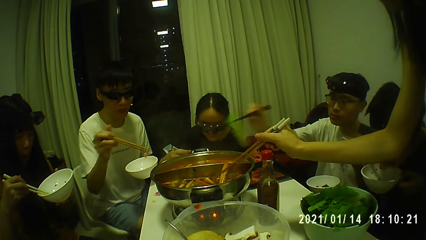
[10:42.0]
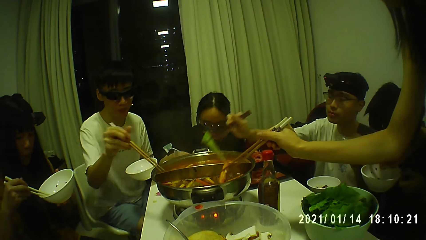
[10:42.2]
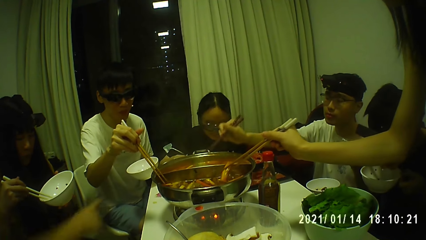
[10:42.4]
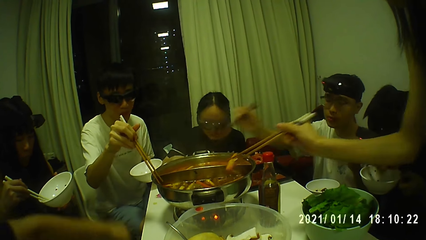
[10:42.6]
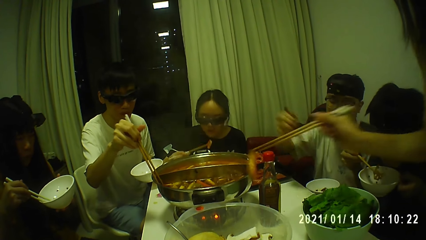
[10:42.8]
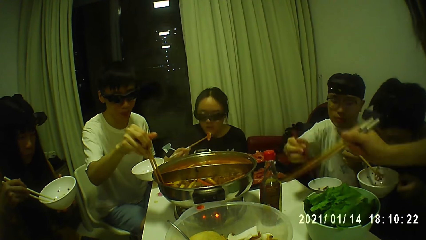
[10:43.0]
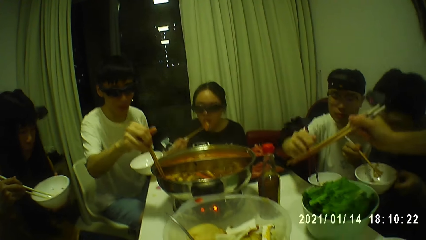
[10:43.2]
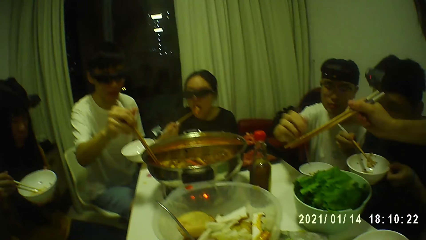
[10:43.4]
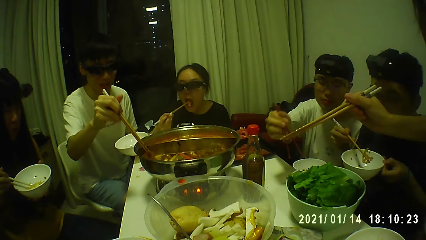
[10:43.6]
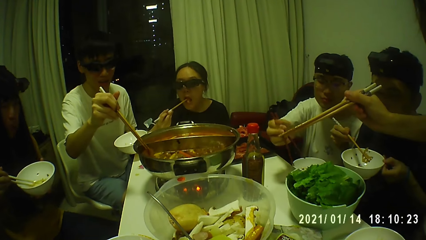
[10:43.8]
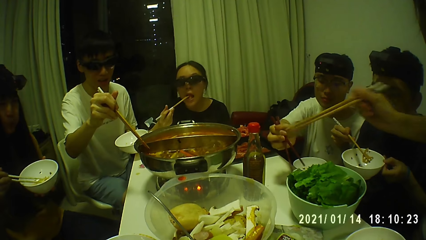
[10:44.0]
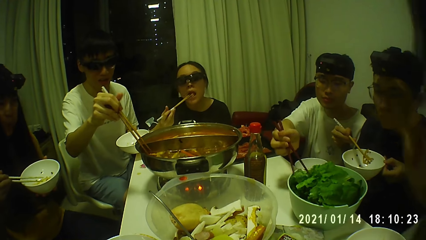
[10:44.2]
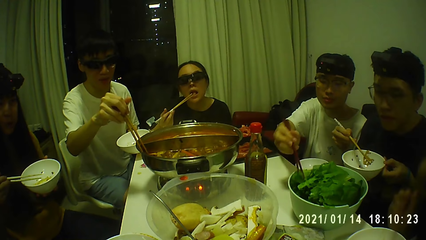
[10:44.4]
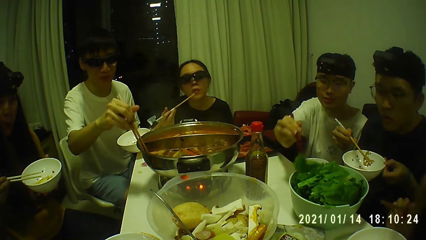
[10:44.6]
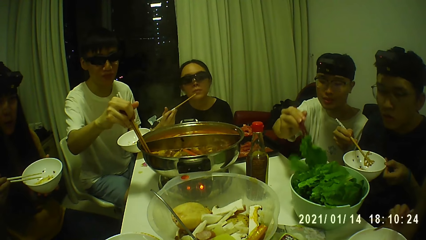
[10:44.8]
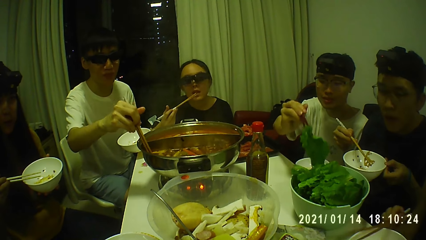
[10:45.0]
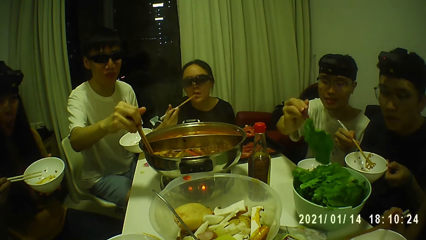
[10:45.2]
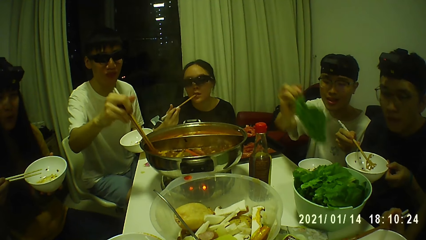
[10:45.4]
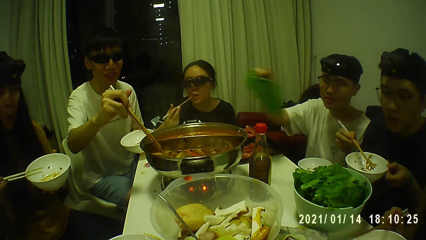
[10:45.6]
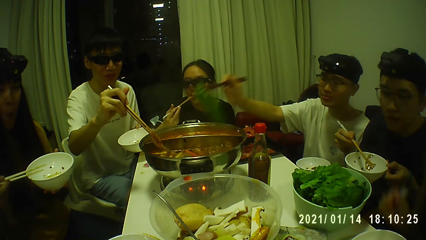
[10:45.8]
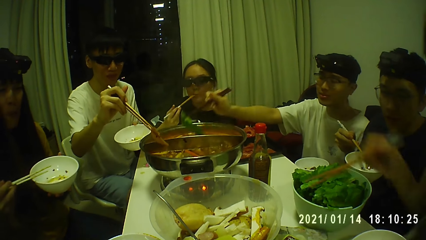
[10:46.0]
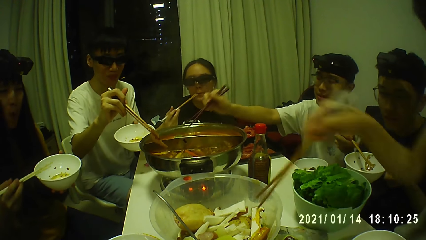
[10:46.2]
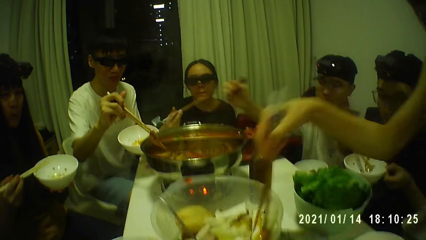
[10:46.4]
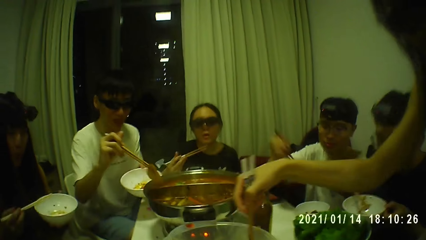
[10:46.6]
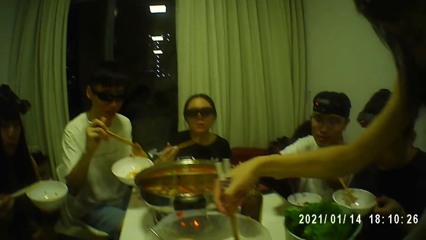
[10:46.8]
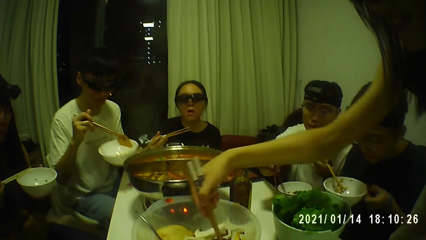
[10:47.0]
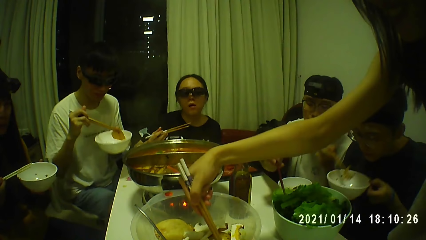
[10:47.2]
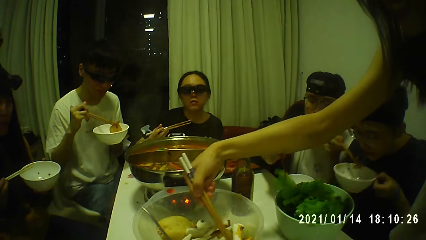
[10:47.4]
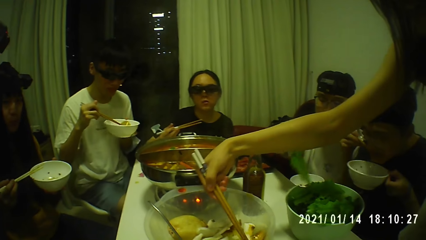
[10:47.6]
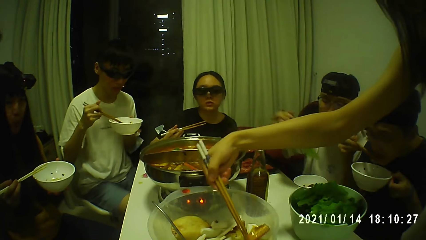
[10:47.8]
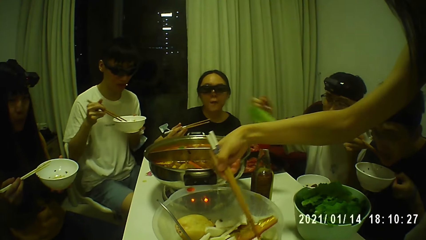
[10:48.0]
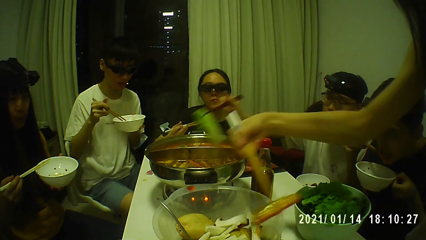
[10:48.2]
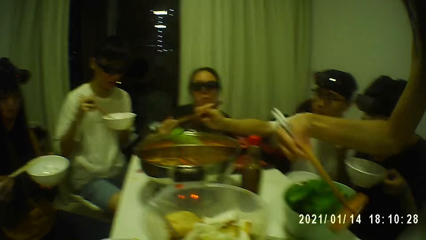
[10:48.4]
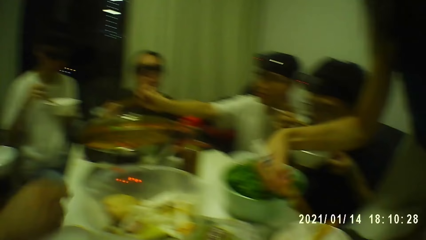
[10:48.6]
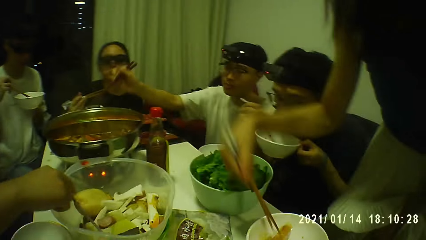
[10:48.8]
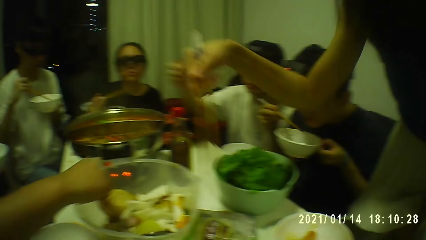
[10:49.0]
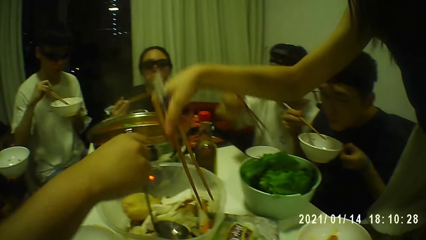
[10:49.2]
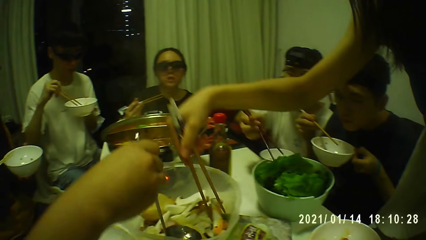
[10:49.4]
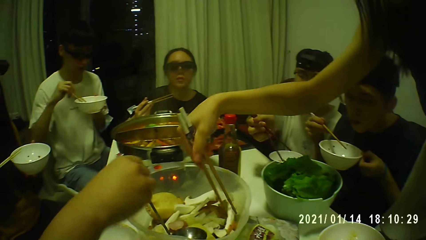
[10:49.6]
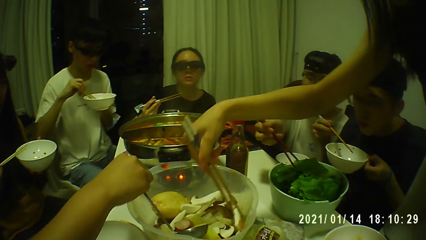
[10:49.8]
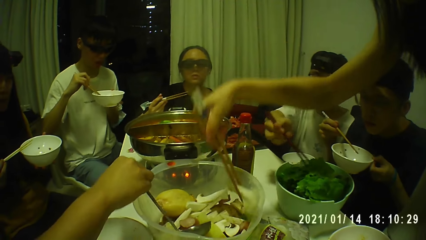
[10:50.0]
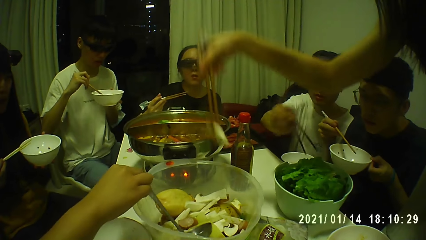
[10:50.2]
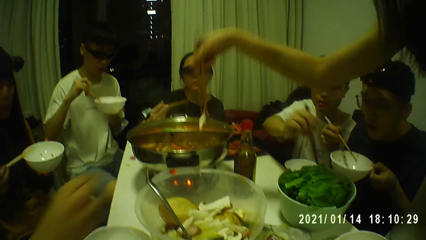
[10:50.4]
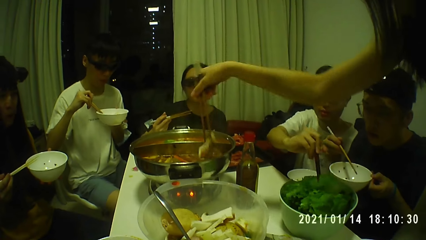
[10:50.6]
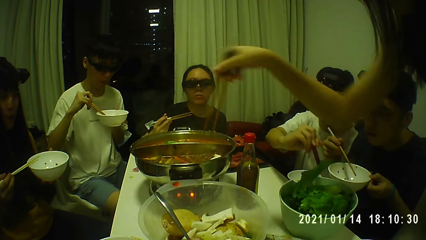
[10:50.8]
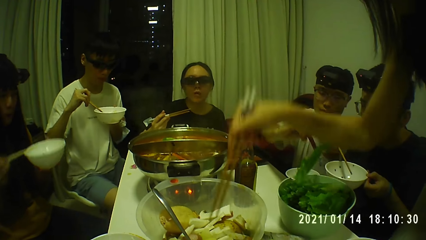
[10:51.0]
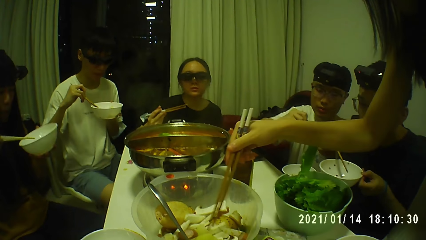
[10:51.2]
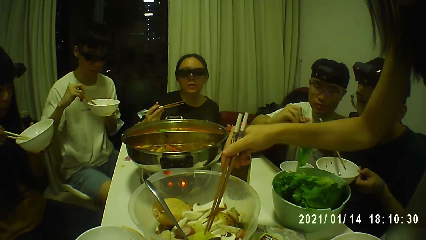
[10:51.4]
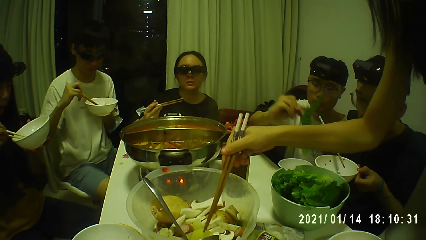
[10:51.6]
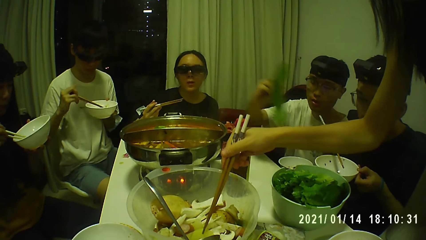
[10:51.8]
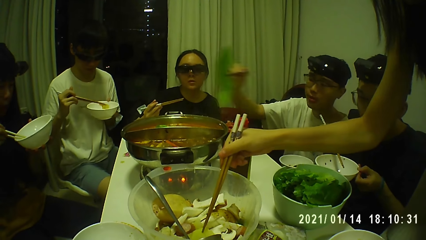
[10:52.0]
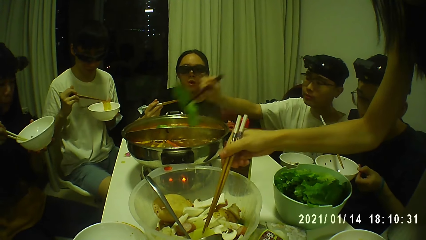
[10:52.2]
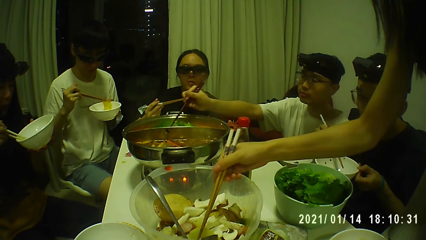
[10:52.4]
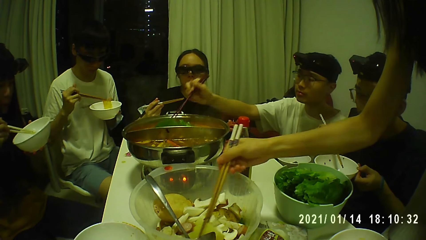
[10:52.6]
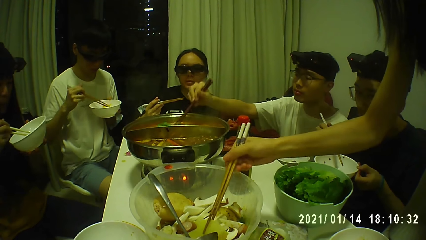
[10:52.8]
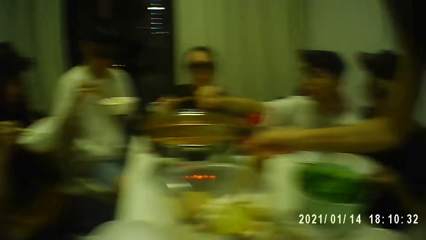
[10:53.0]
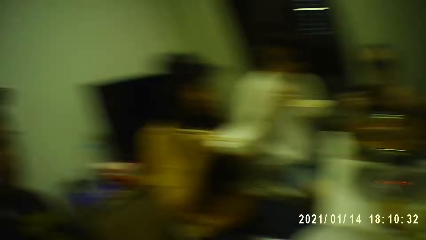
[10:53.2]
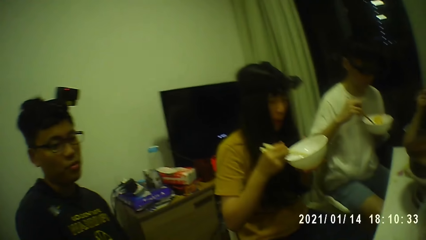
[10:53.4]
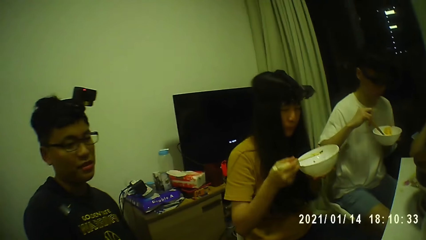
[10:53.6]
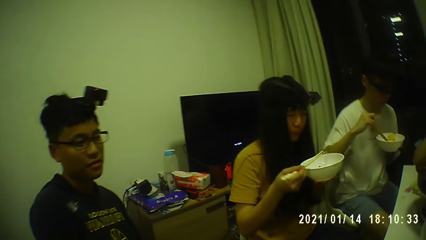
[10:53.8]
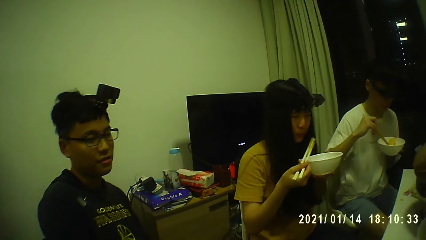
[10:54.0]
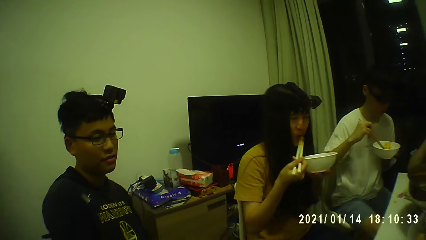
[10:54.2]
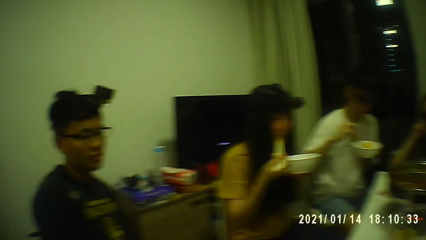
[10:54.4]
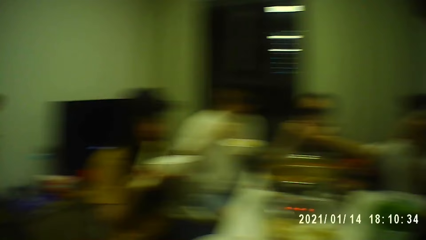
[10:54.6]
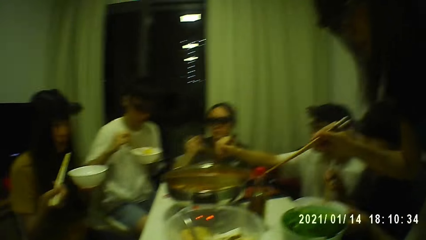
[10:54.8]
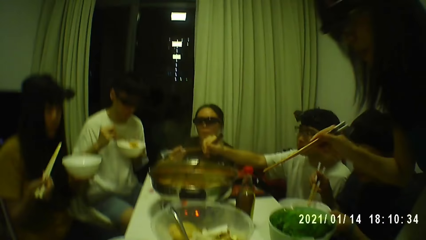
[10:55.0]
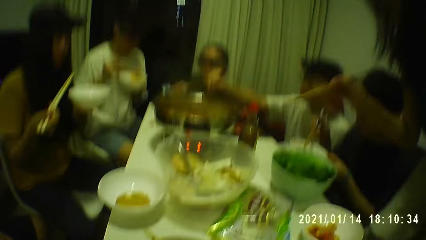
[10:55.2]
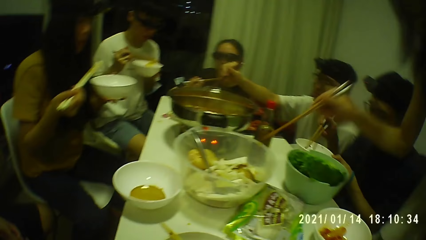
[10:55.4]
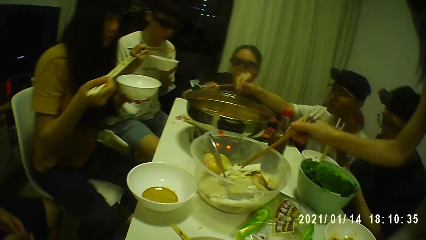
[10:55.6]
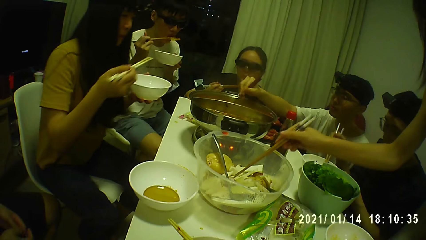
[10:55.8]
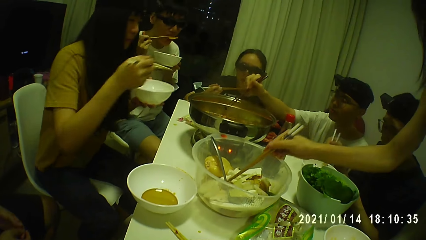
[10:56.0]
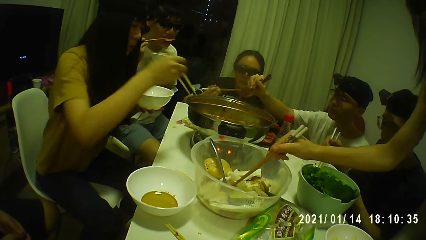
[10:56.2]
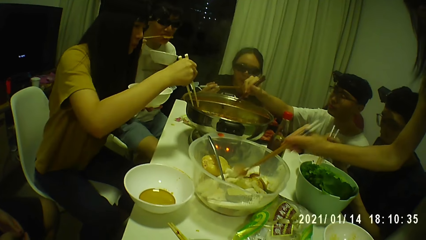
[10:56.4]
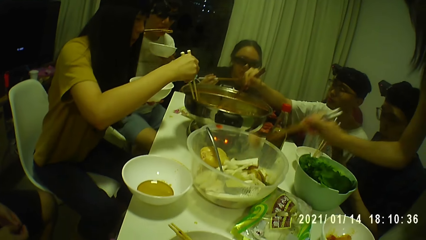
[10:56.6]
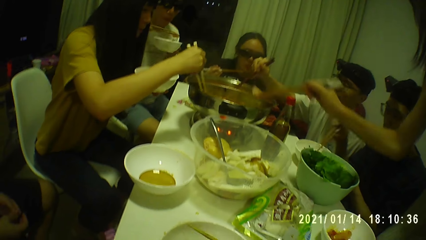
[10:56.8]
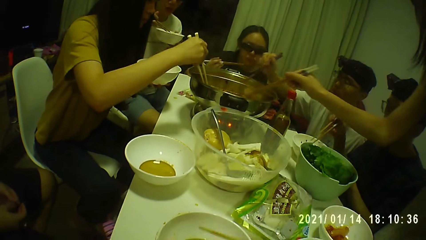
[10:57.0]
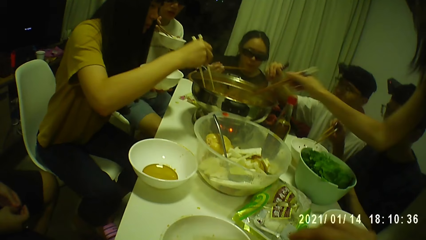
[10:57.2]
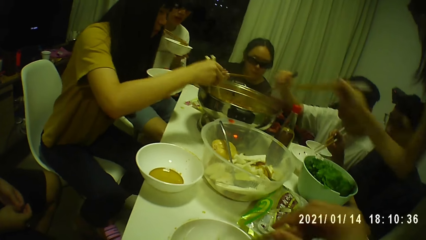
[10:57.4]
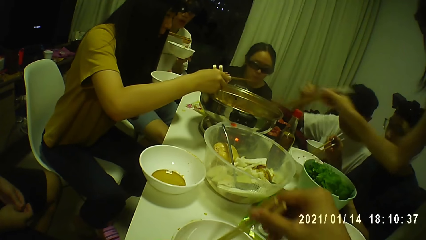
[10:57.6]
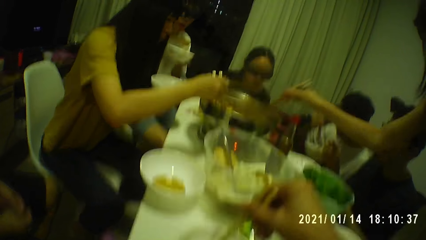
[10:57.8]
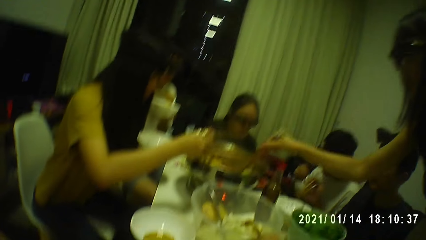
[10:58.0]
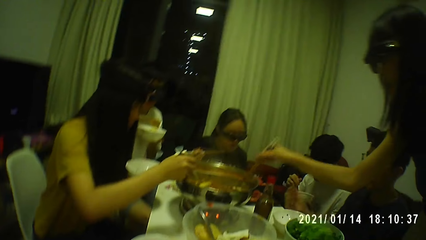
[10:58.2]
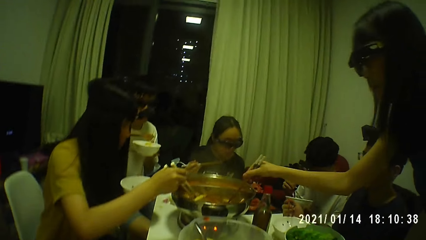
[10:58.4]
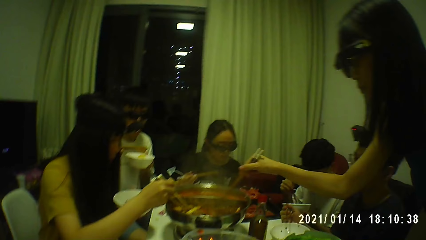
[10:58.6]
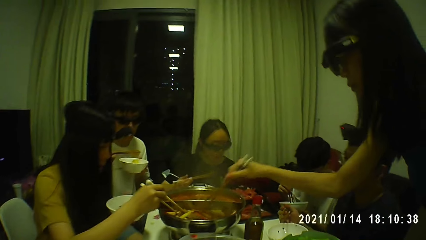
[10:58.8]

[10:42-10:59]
A man bites from the lotus root in the chopsticks in his right hand. Another man drops the lettuce in the pot on the table with the chopsticks in his right hand. A third man picks potato from the pot on the table with the chopsticks in his right hand. A woman drops the hotdog in the bowl of yam with the chopsticks in her right hand. Another woman puts the meat in her mouth with the chopsticks in her right hand. The second man picks lettuce from the bowl on the table with the chopsticks in his right hand. The second woman puts the chopsticks in her mouth with her right hand. The second man drops the lettuce in the pot on the table with the chopsticks in his right hand. The first woman picks the hotdog from the bowl of yam on the table with the chopsticks in her right hand. The second man picks lettuce from the bowl on the table with the chopsticks in his right hand. The third man drops the potato in the plate in his left hand with the chopsticks in his right hand. The first man puts the lotus root in his mouth with the chopsticks in his right hand. The camera wearer converses. The second man drops the lettuce in the pot on the table with the chopsticks in his right hand. The third man picks potato from the plate in his left hand with chopsticks in his right hand. The first woman drops the hotdog in the plate on the table with the chopsticks in her right hand. A fourth man picks a spoon from the bowl of yam with his right hand. The first woman picks a yam from the bowl of yam on the table with the chopsticks in her right hand. The second man picks lettuce from the bowl on the table with the chopsticks in his right hand. The fourth man drops the spoon in the bowl of yam with his right hand. The first woman drops the yam in the pot on the table with the chopsticks in her right hand. The first woman picks potato from the bowl of yam on the table with the chopsticks in her right hand. A third woman picks potato from the plate in her left hand with chopsticks in her right hand. The second man drops the lettuce in the pot on the table with the chopsticks in his right hand. The third woman puts the potato in her mouth with the chopsticks in her right hand. The camera wearer looks around. The first man drops the plate on the table with his left hand. The third man bites from the potato in the chopsticks in his right hand. The third woman picks potato from the plate in her left hand with chopsticks in her right hand and picks meat from the pot on the table with the chopsticks in her right hand. The camera wearer picks the chopsticks from the plate with his right hand. The first woman drops the potato in the pot on the table with the chopsticks in her right hand. The camera wearer lifts his right hand. The second man picks the meat from the plate in his left hand with chopsticks in his right hand.
